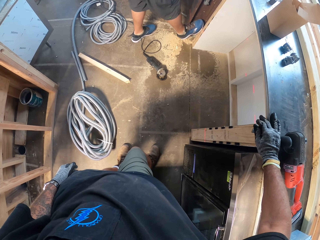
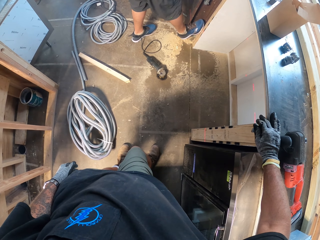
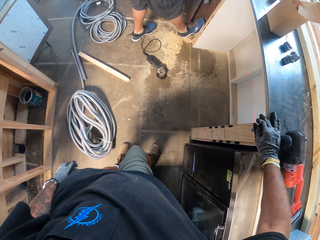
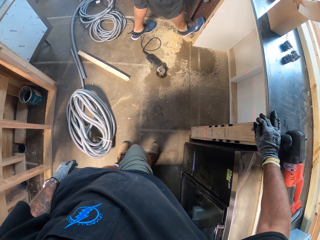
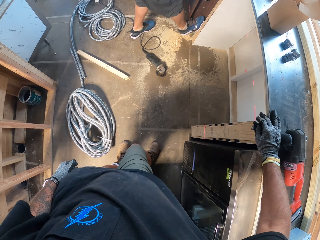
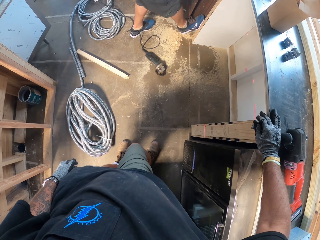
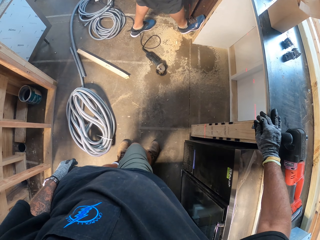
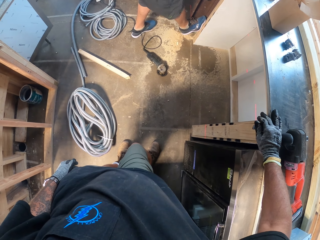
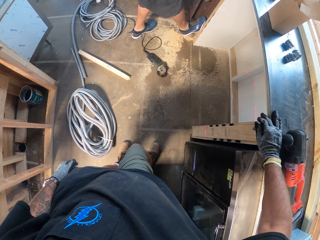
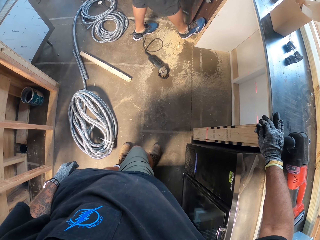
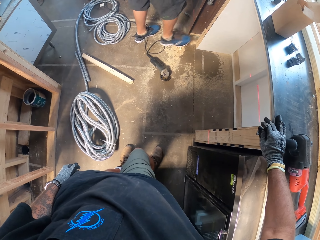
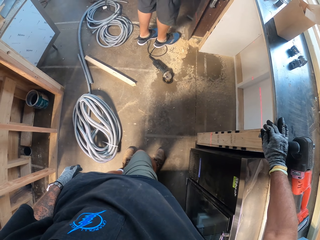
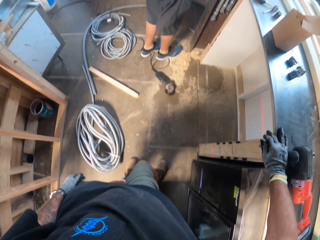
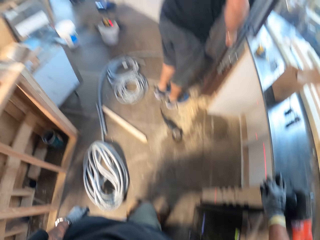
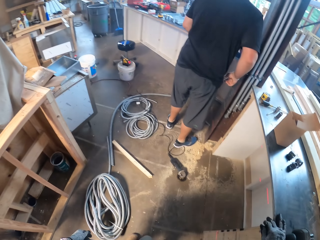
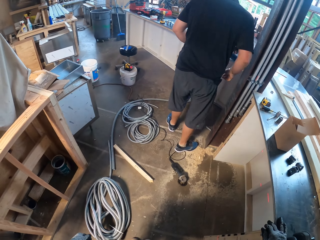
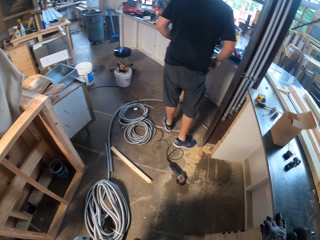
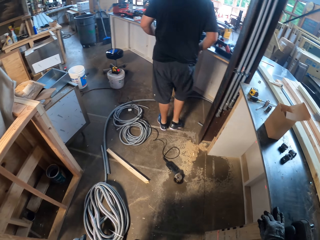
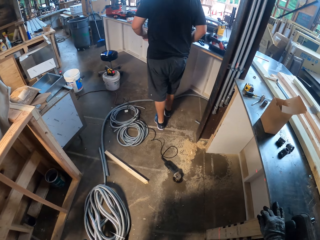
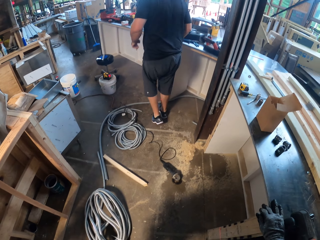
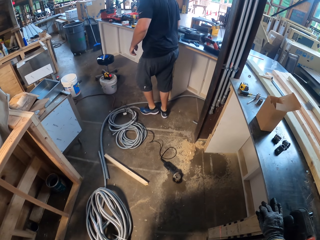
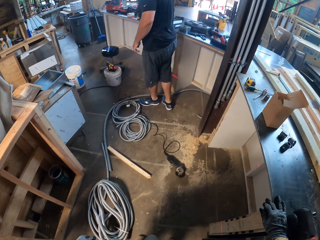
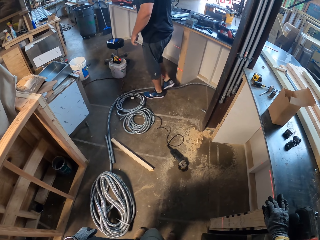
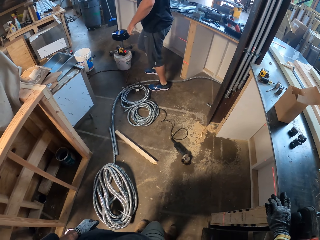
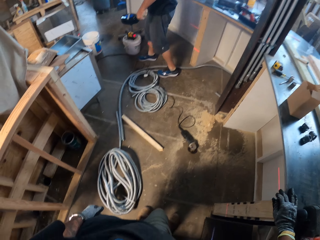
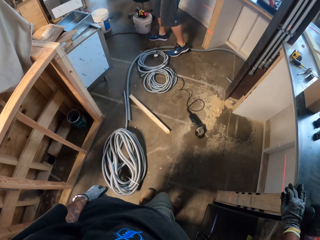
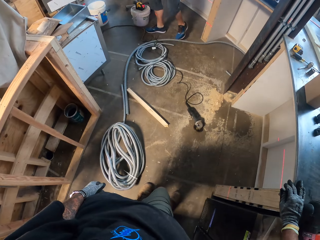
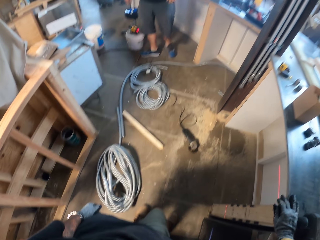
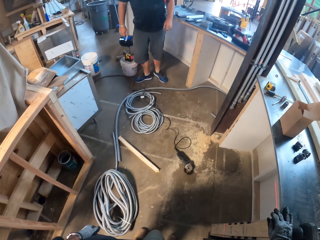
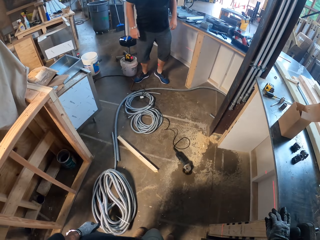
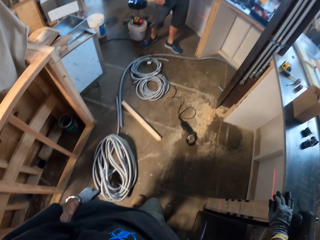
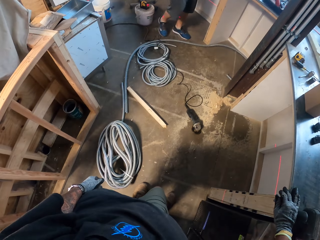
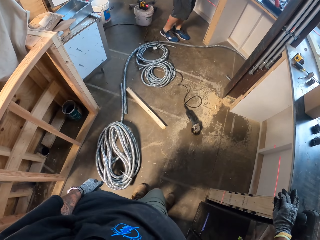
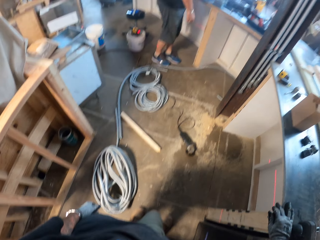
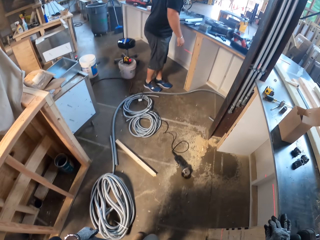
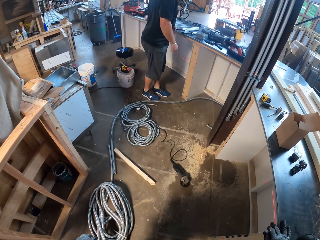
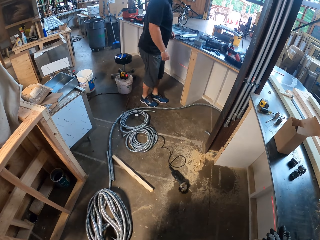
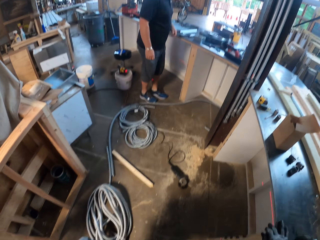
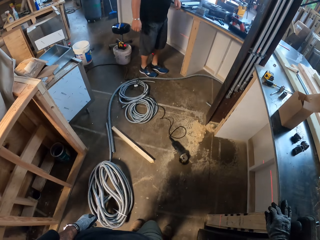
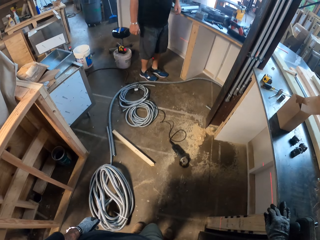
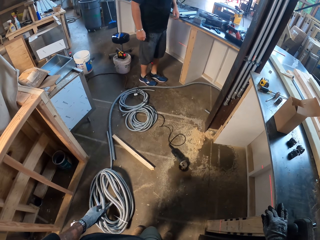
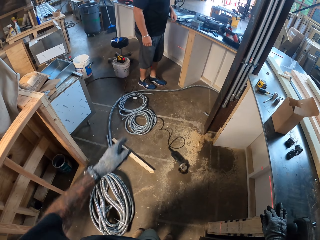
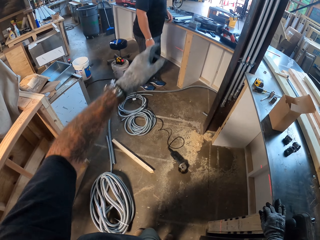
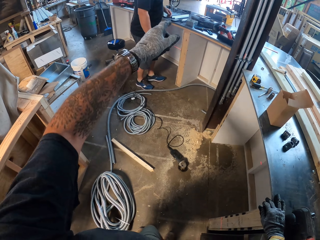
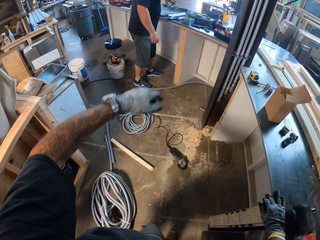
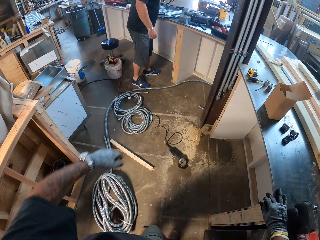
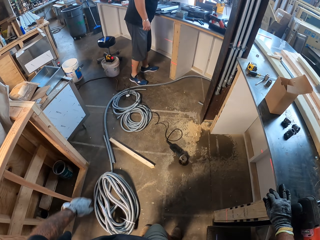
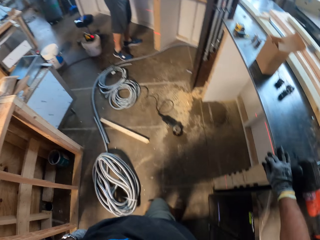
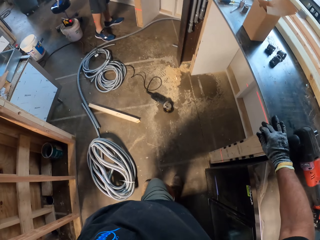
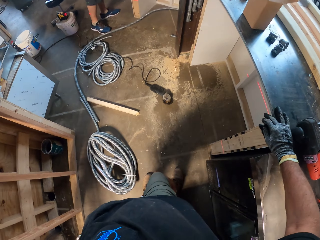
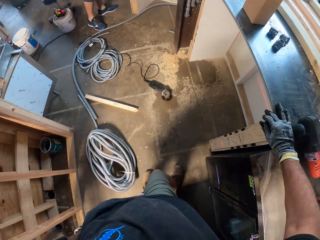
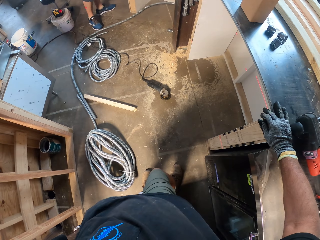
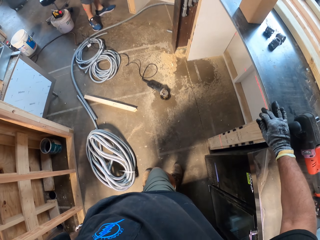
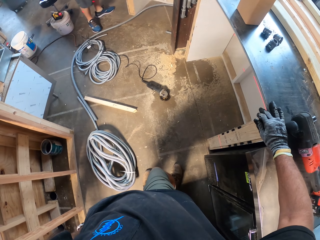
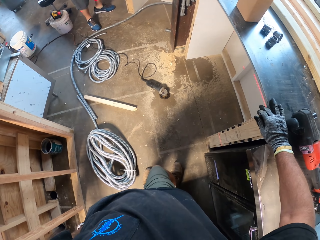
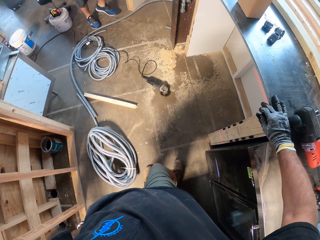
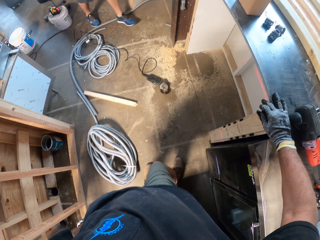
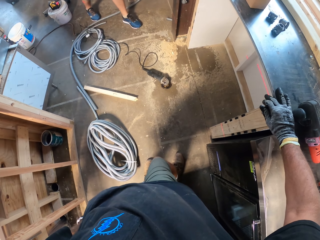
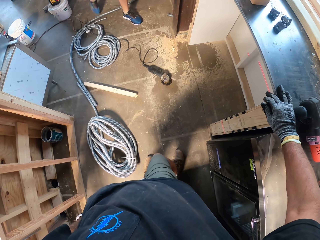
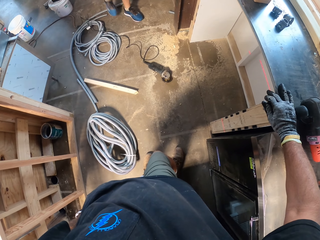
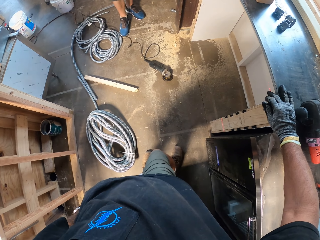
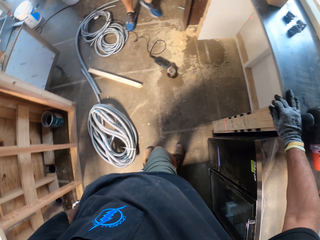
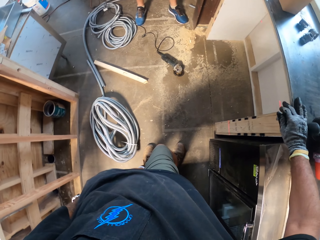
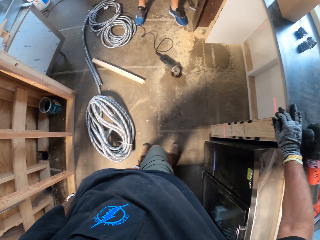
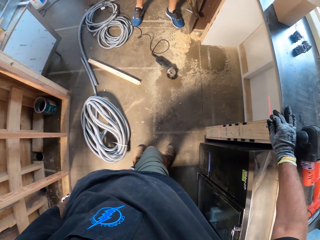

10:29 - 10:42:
A man steps on the wall. The man walks around the room. The camera wearer points at something.

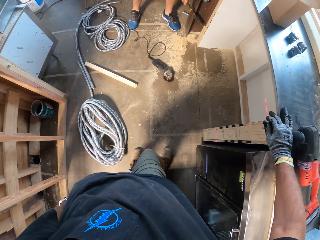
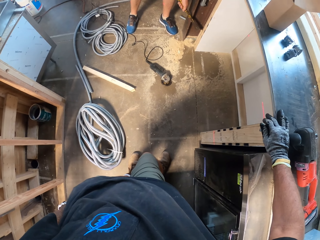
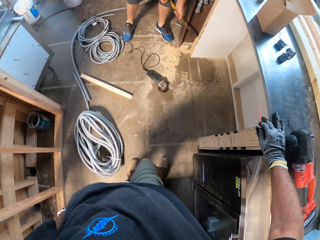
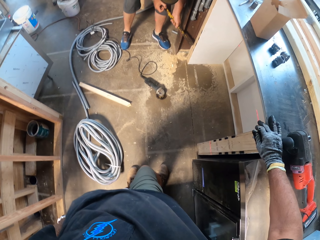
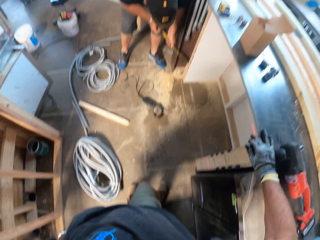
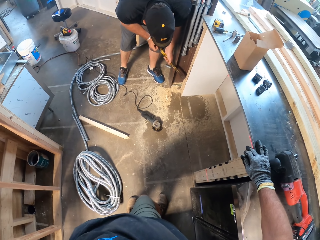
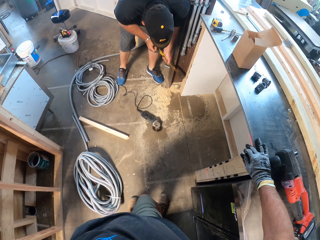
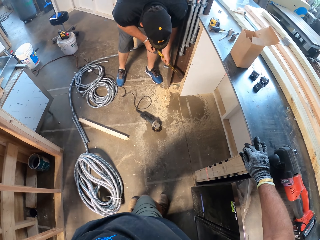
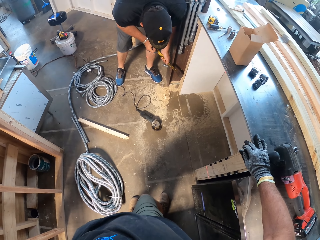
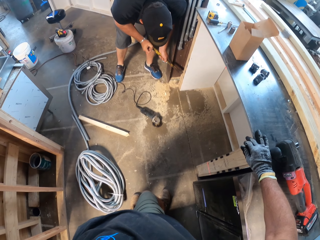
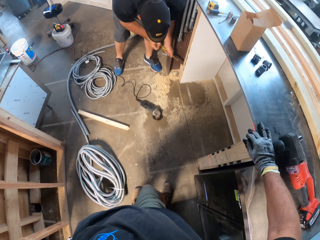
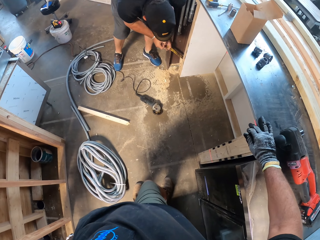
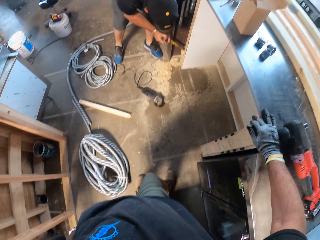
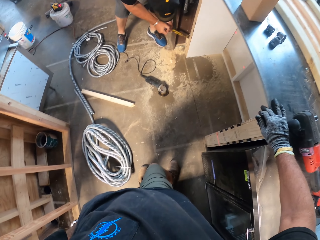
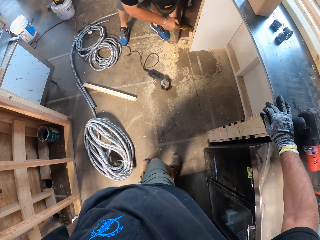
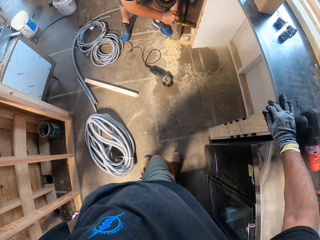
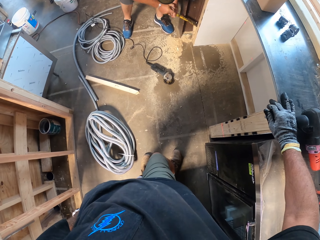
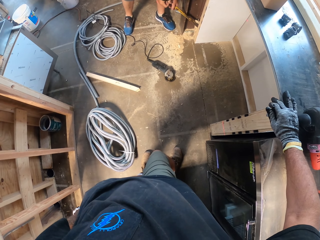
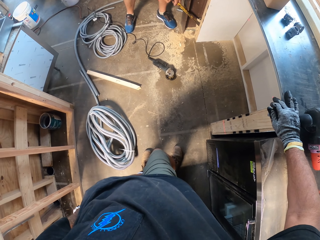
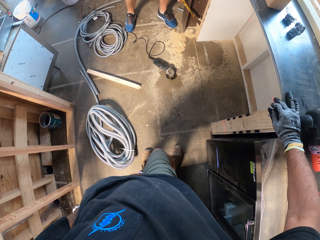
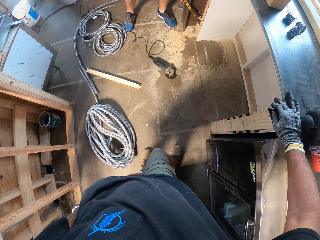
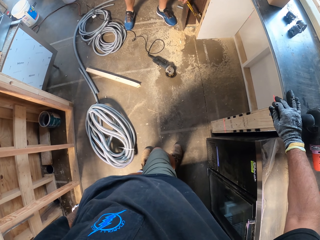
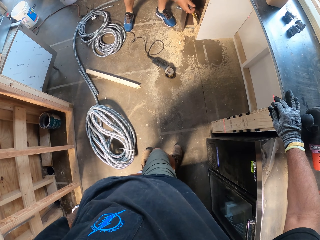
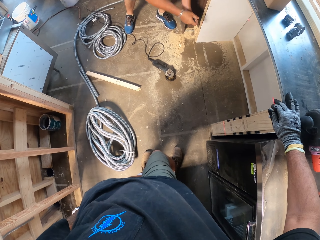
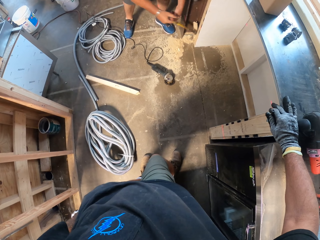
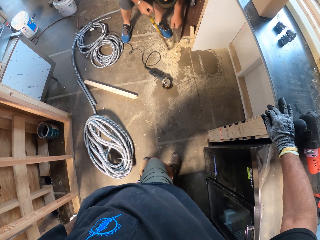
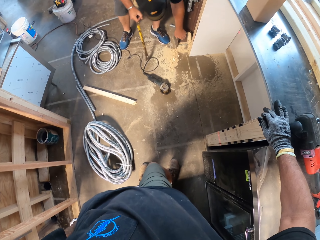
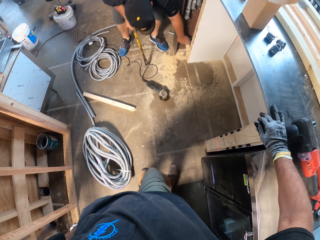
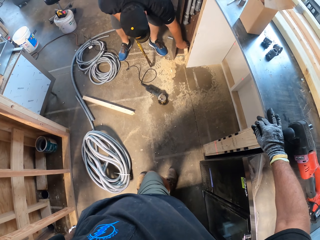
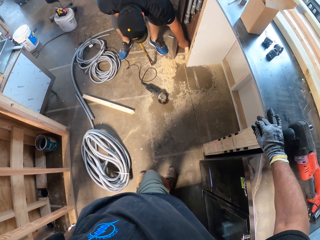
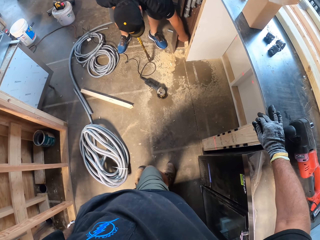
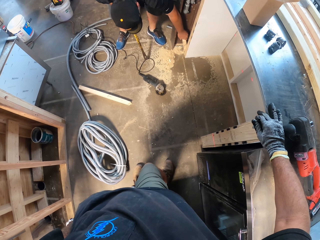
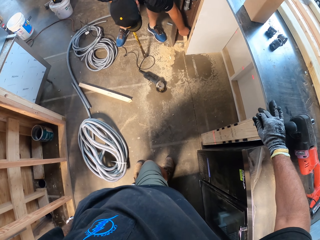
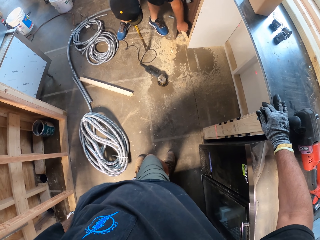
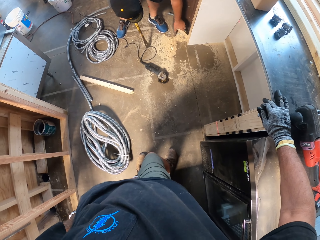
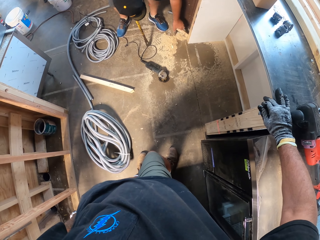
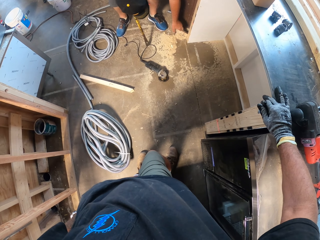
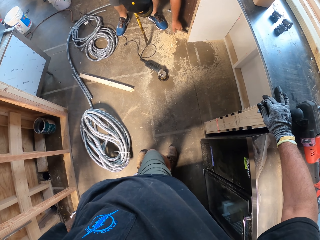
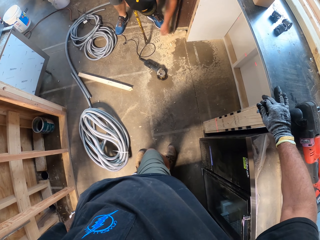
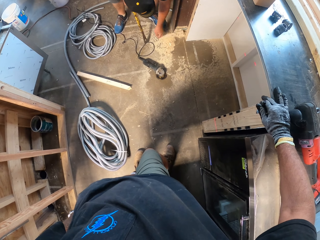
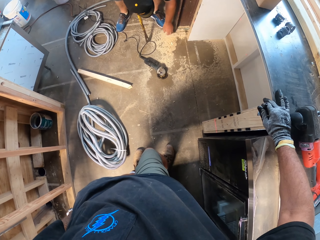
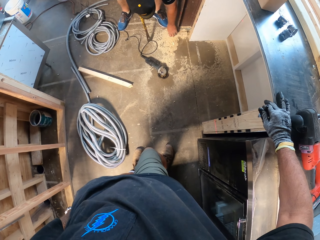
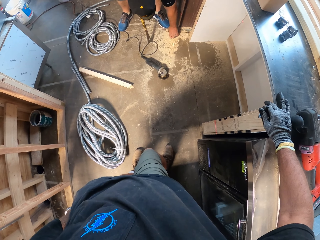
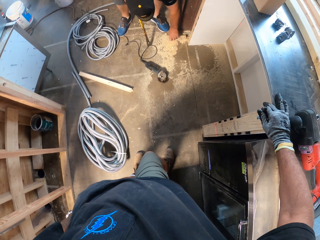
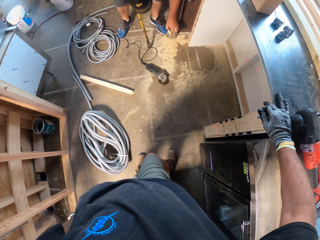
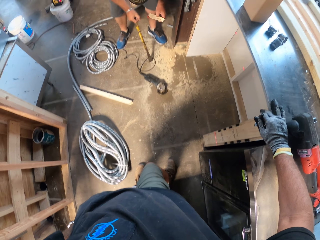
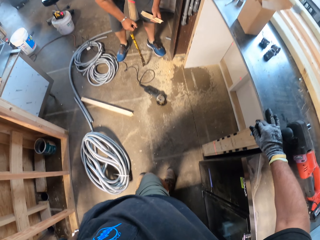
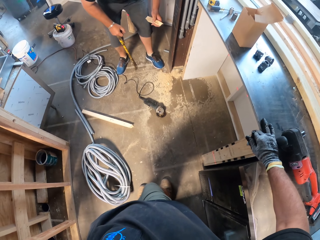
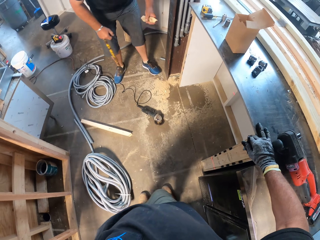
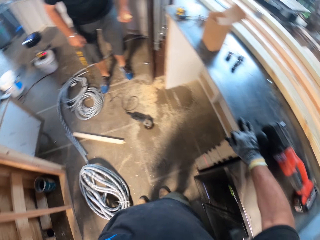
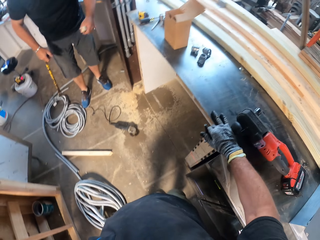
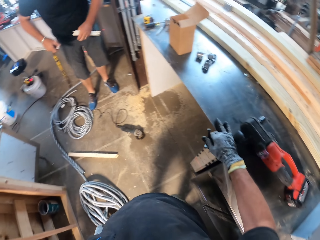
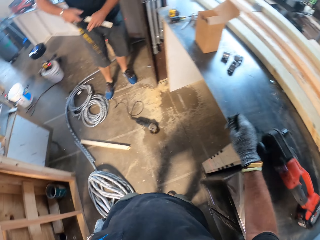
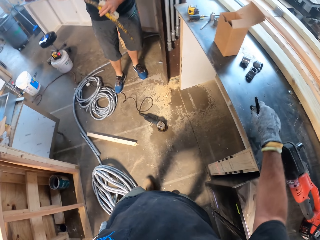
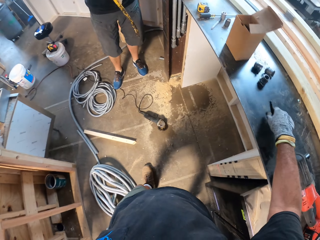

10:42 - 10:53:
The man fixes the door and breaks the wall with a crowbar. The camera wearer removes the piece of wood. The man picks up the piece of wood.
